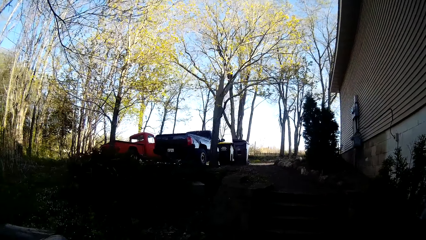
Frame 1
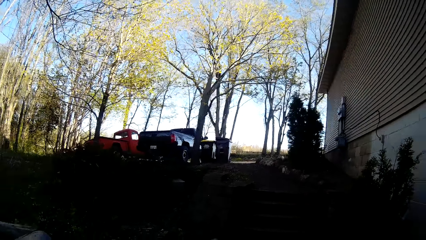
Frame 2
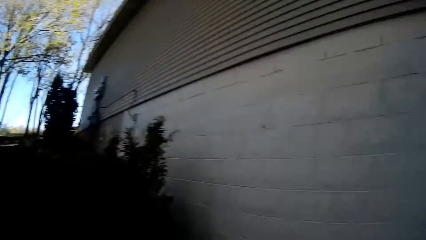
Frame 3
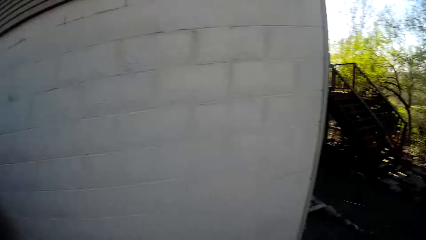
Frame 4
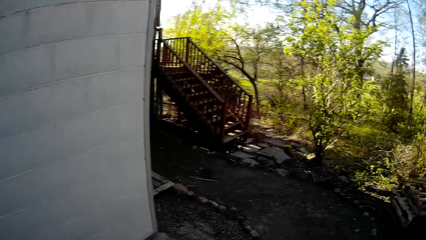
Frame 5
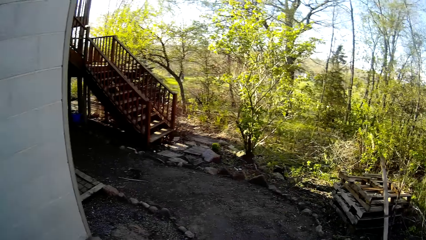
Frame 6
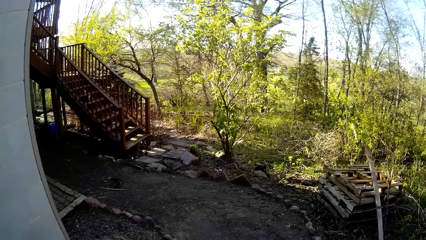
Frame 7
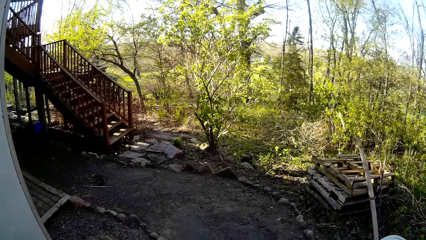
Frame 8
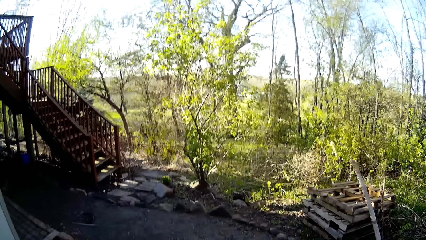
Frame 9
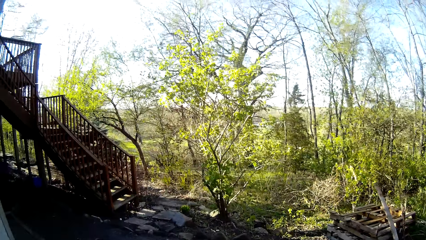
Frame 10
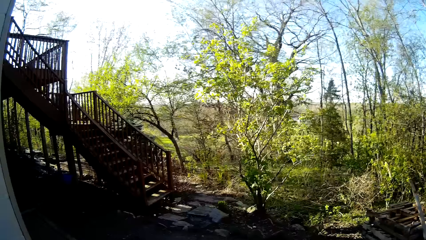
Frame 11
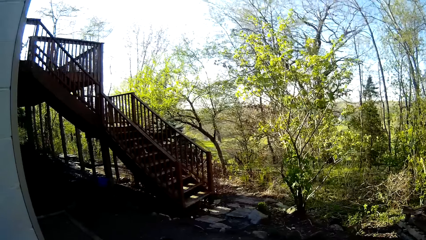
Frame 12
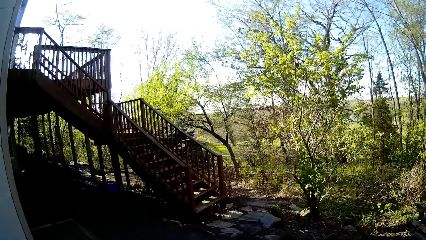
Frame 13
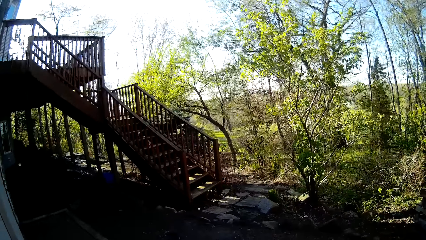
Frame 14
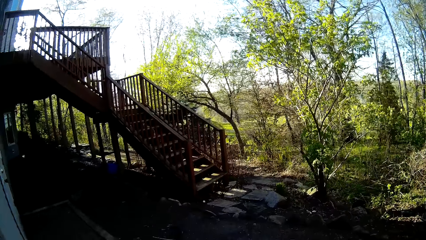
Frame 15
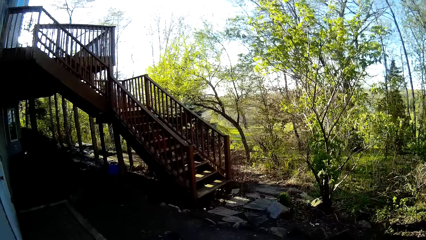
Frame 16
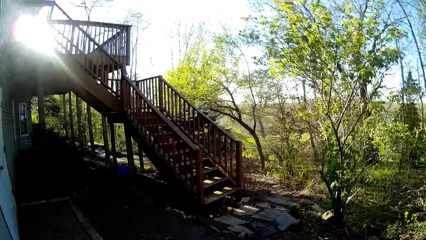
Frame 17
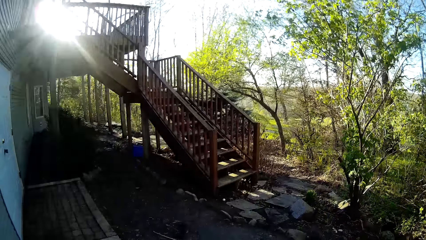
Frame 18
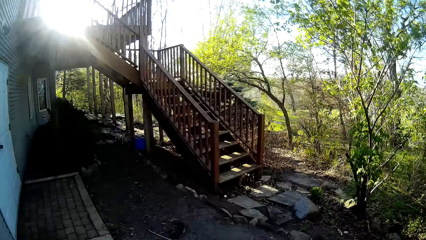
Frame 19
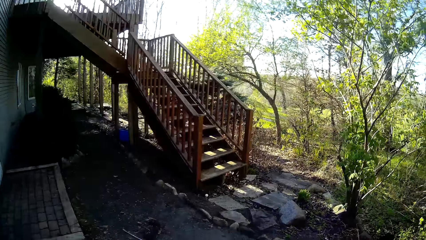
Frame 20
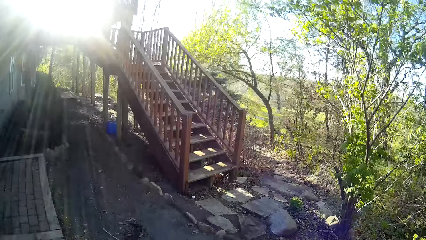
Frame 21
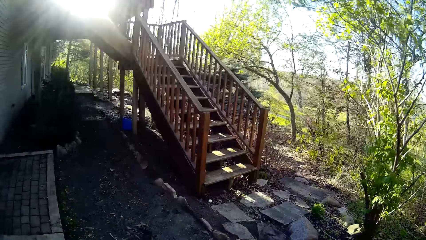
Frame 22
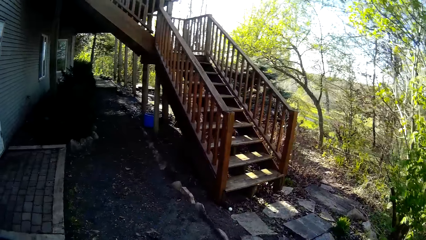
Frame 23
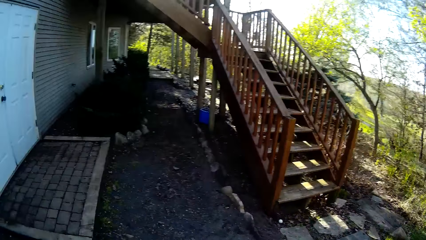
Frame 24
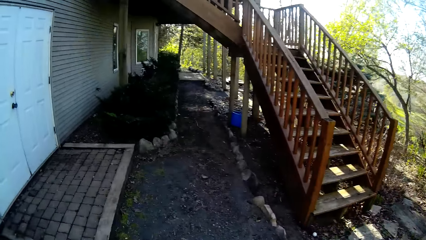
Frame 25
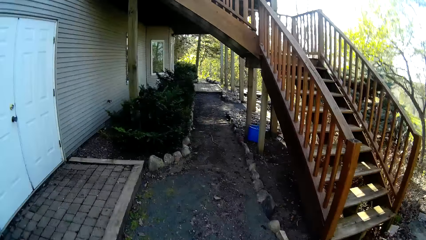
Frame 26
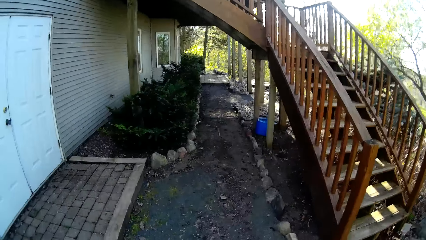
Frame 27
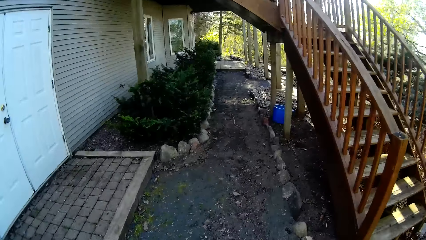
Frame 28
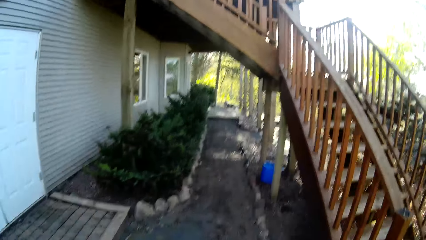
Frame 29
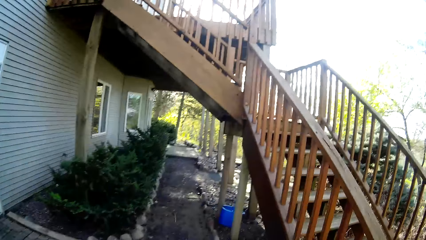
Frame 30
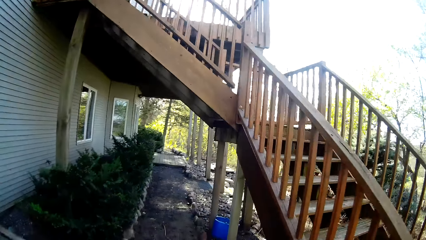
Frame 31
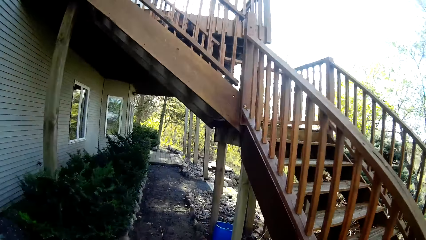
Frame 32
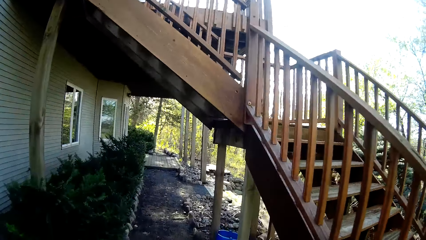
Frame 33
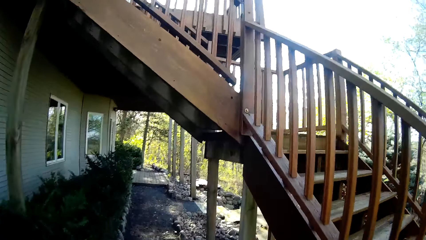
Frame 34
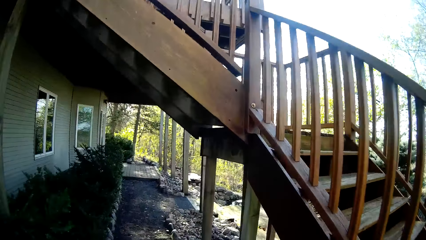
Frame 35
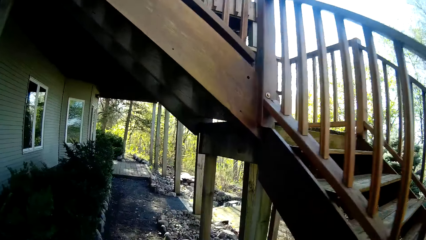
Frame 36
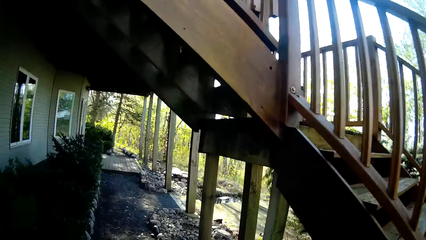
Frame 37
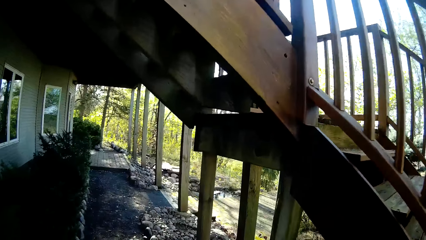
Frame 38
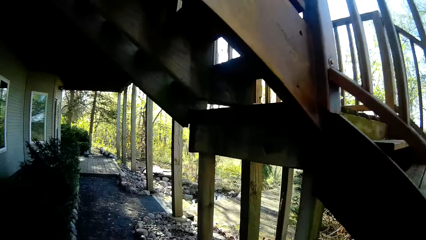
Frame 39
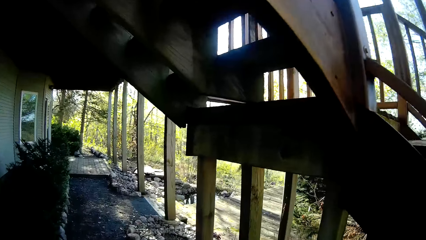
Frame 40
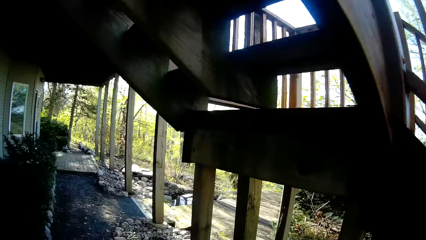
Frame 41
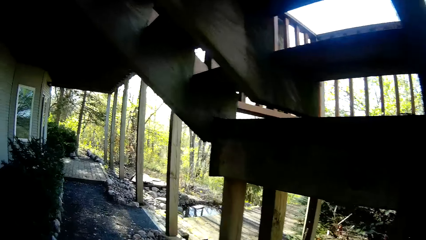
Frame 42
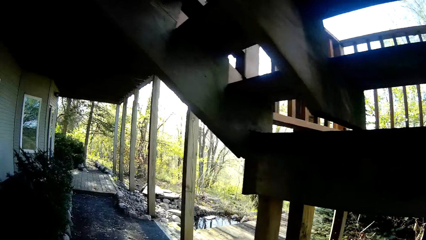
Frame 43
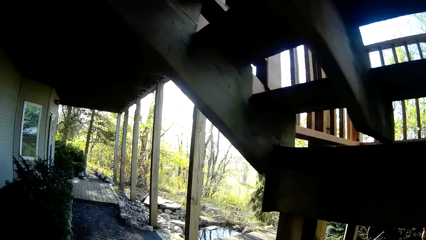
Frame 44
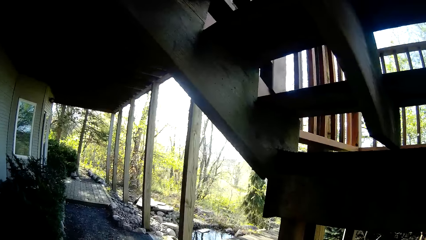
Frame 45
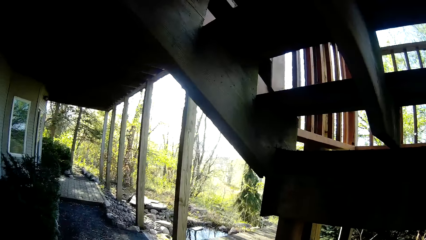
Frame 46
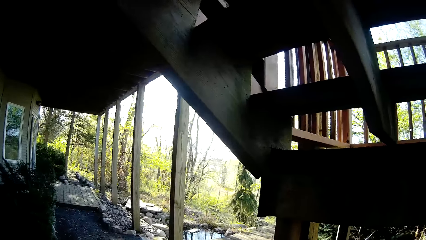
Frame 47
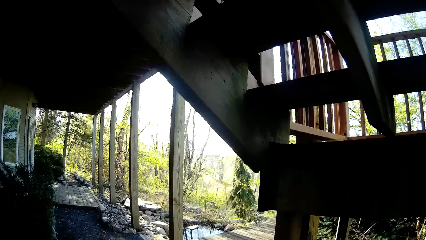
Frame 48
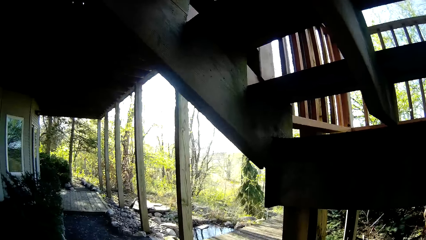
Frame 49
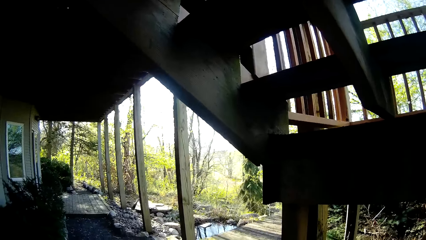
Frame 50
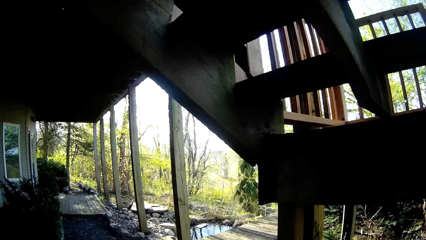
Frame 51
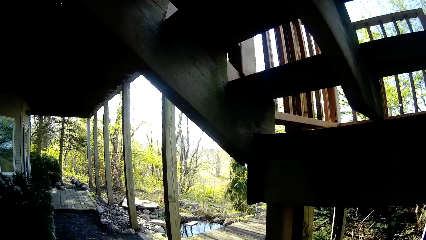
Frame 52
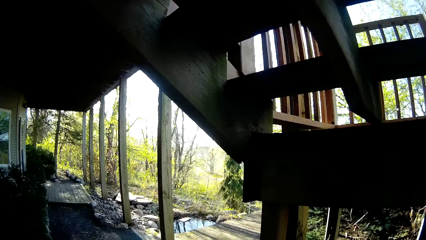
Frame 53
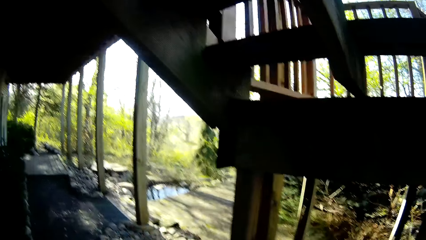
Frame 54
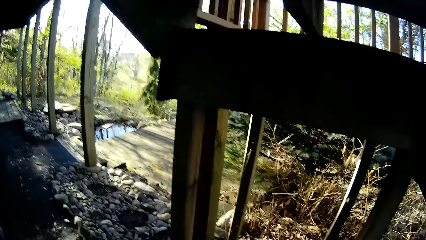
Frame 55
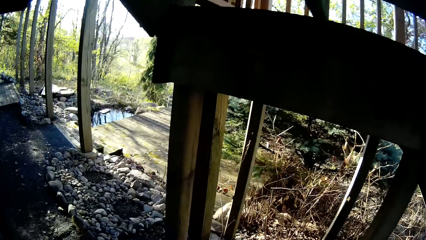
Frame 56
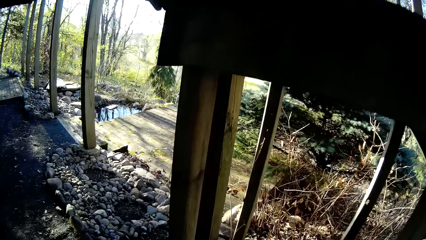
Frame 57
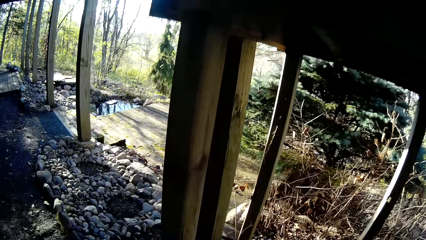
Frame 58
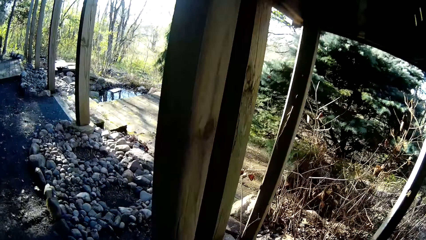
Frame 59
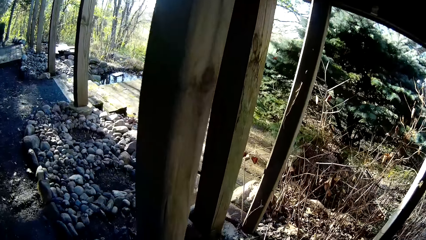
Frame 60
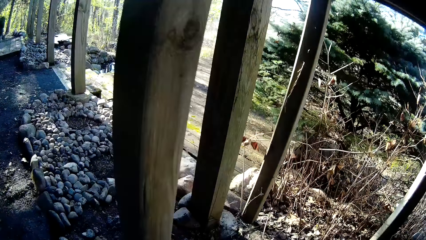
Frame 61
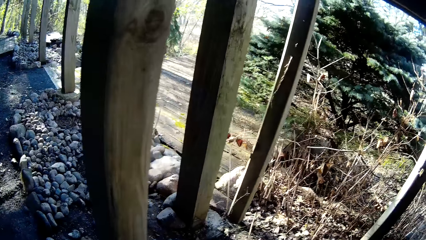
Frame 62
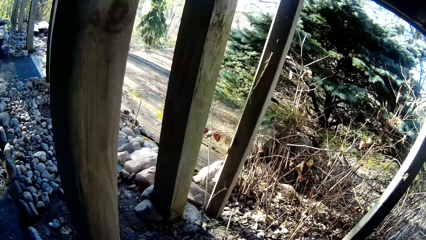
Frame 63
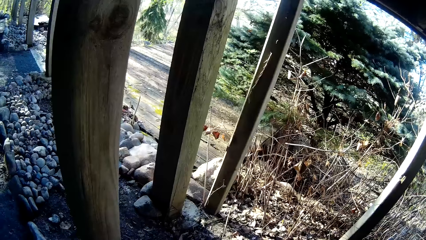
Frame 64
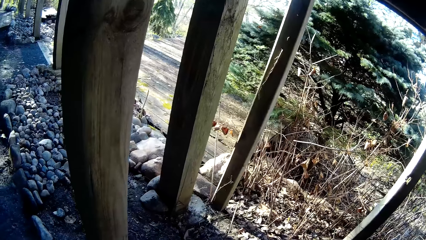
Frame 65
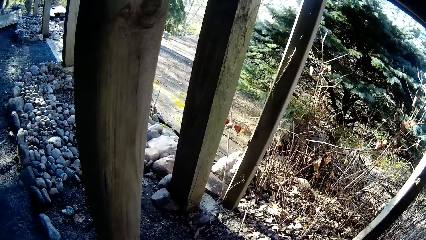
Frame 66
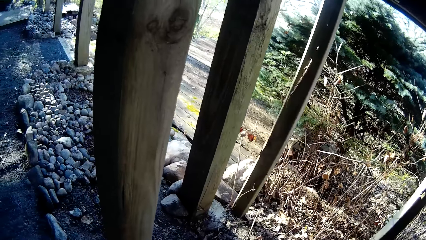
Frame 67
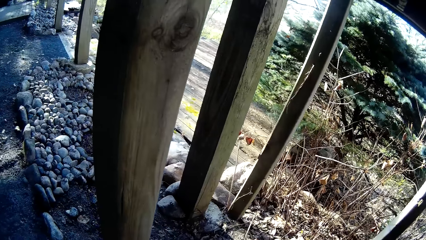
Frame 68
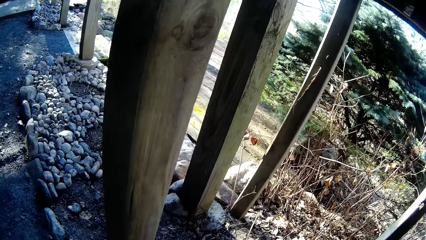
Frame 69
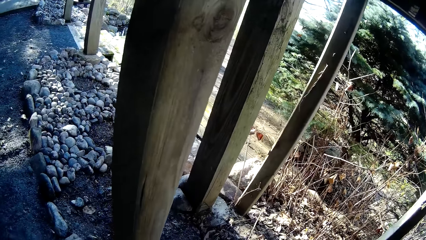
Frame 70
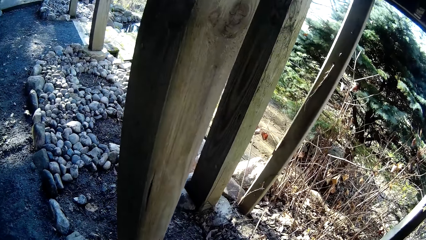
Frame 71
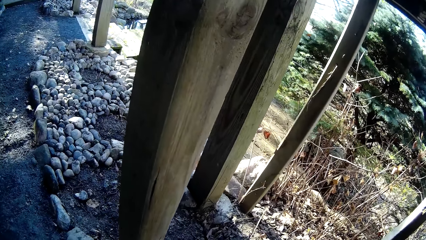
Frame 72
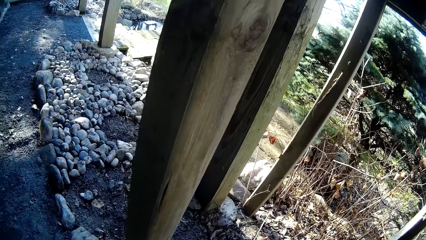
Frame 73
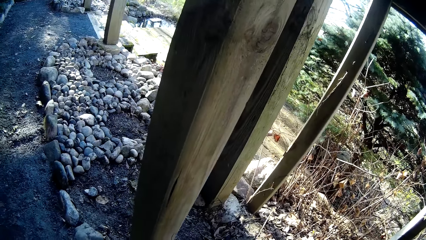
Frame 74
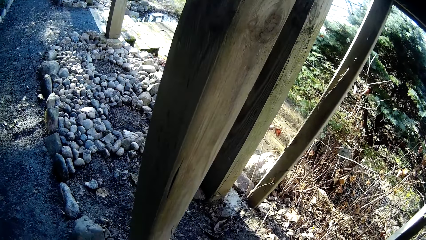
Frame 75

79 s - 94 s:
The camera wearer continues to walk. They stop to walk and look around.
